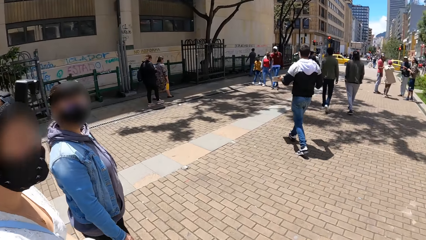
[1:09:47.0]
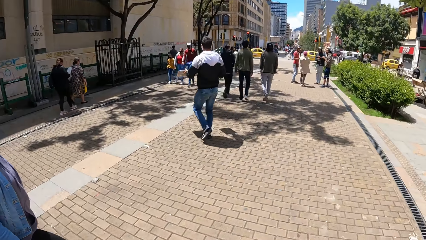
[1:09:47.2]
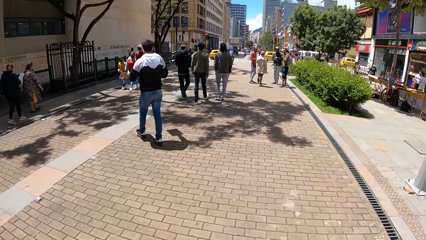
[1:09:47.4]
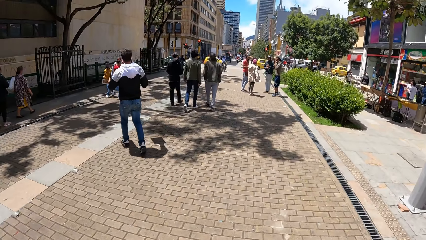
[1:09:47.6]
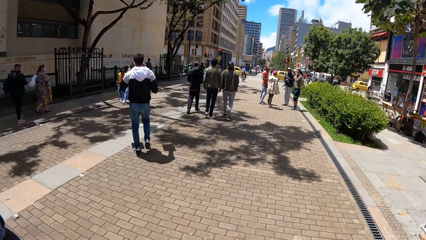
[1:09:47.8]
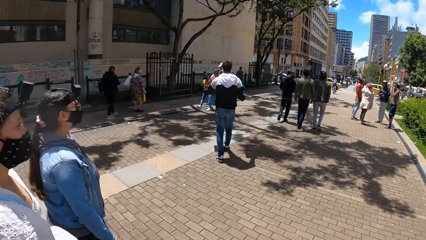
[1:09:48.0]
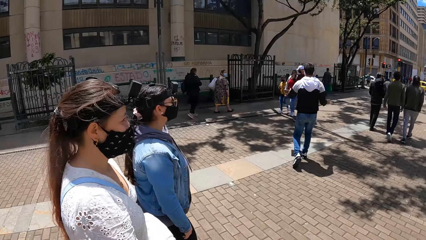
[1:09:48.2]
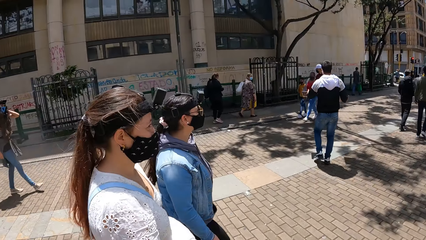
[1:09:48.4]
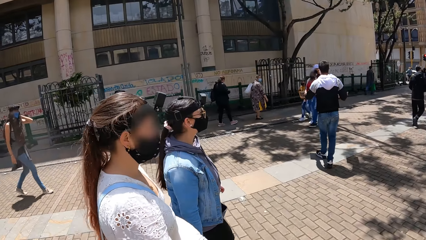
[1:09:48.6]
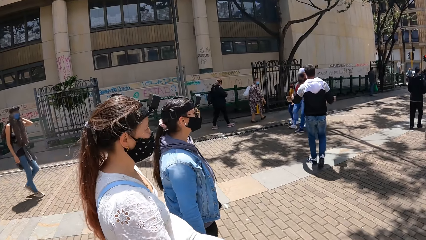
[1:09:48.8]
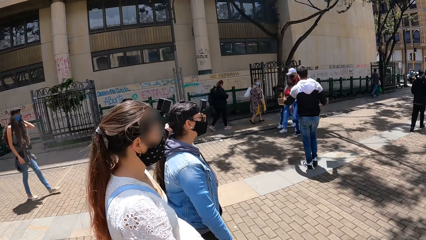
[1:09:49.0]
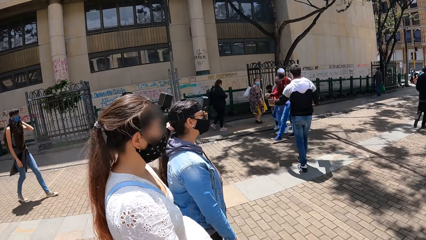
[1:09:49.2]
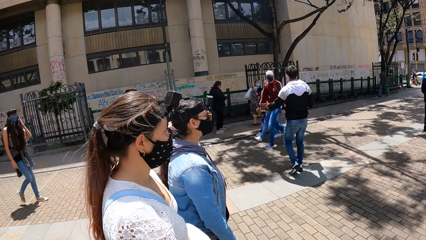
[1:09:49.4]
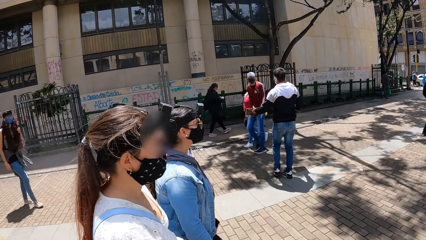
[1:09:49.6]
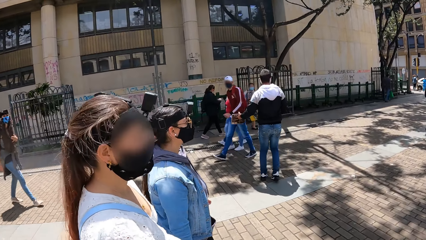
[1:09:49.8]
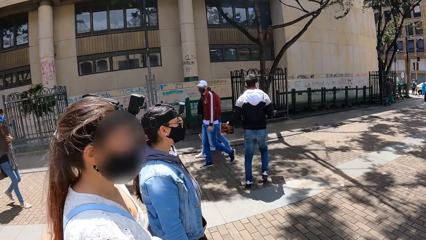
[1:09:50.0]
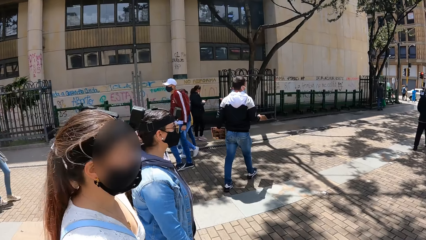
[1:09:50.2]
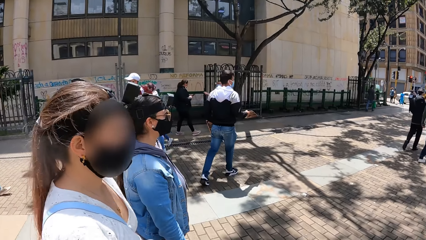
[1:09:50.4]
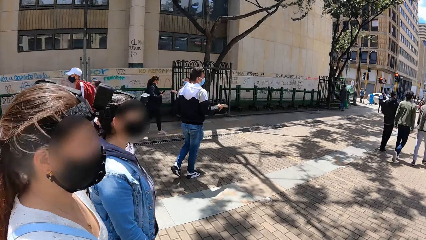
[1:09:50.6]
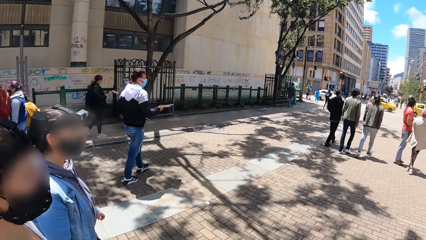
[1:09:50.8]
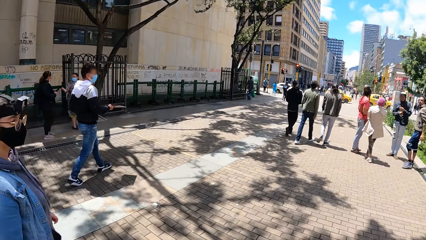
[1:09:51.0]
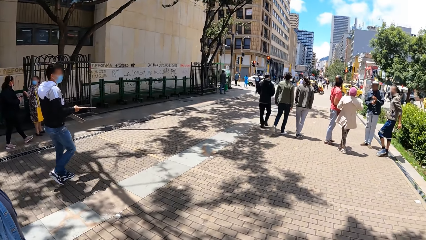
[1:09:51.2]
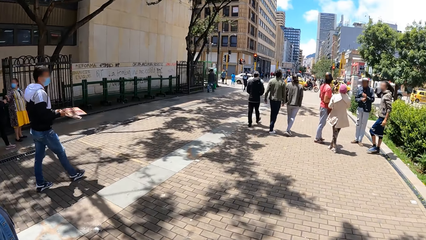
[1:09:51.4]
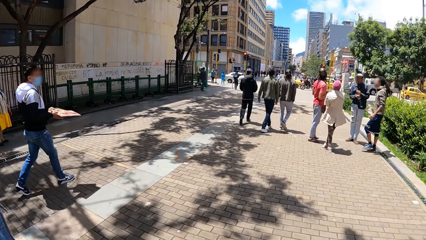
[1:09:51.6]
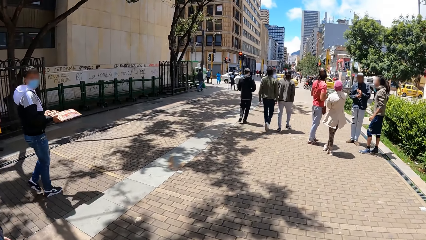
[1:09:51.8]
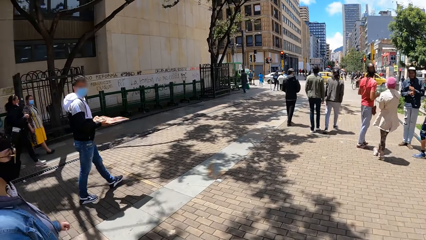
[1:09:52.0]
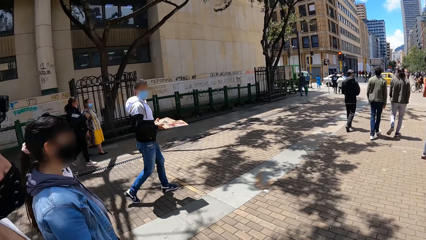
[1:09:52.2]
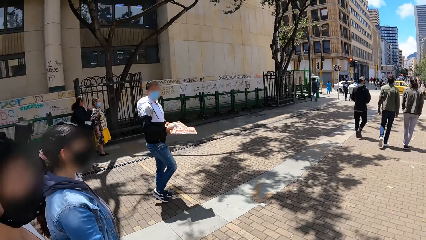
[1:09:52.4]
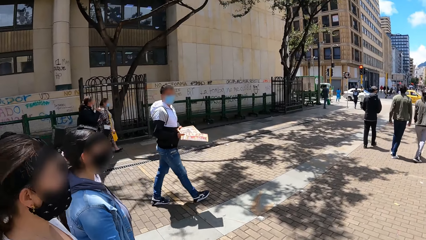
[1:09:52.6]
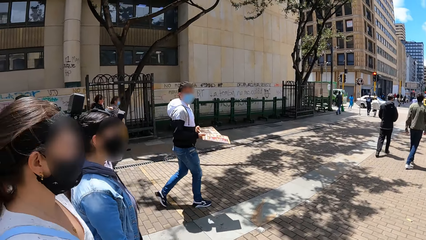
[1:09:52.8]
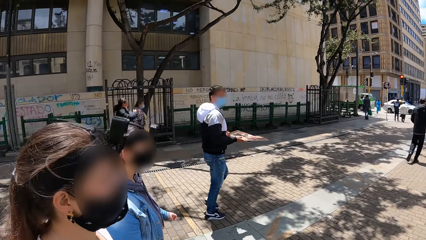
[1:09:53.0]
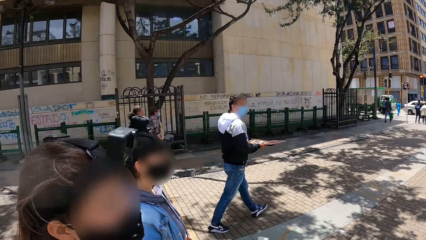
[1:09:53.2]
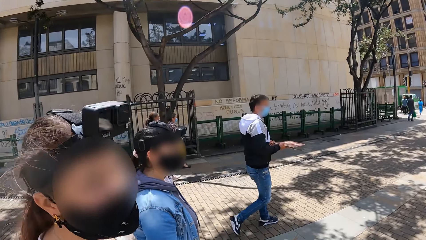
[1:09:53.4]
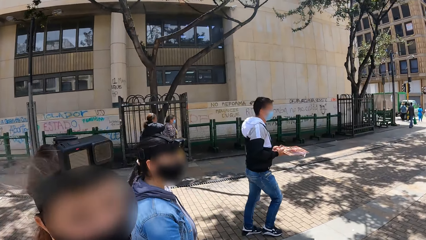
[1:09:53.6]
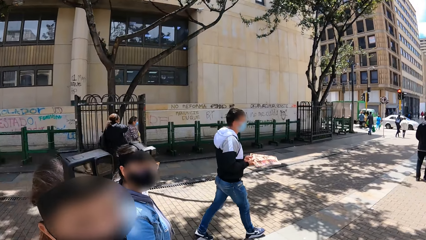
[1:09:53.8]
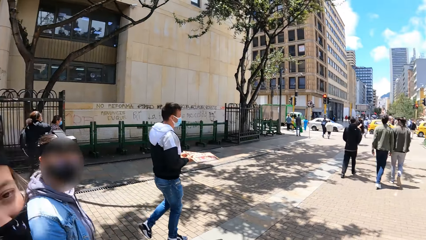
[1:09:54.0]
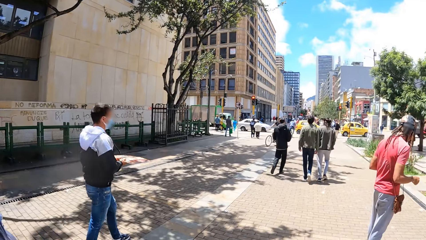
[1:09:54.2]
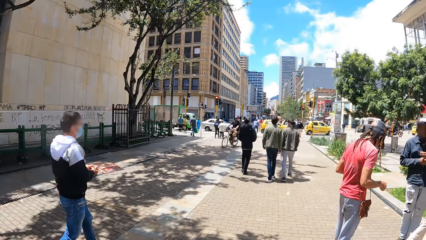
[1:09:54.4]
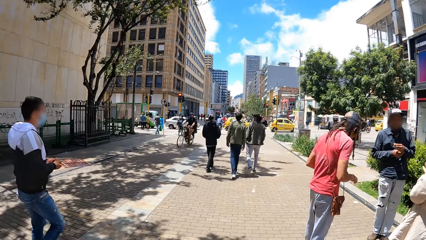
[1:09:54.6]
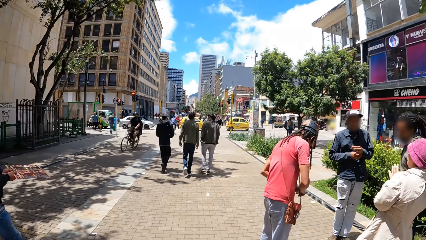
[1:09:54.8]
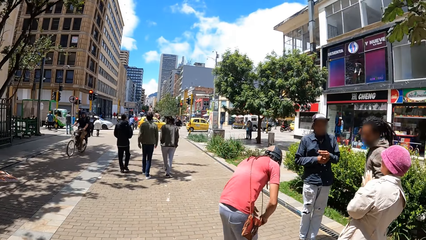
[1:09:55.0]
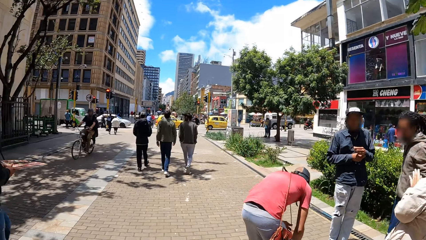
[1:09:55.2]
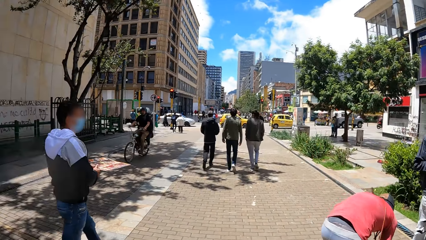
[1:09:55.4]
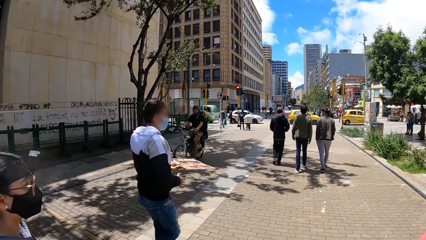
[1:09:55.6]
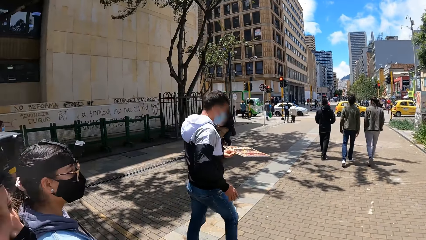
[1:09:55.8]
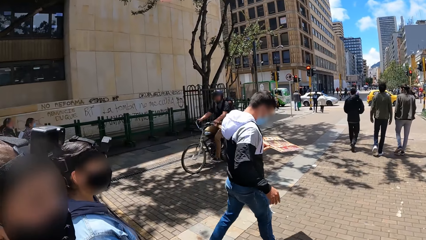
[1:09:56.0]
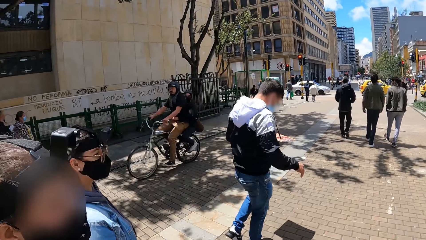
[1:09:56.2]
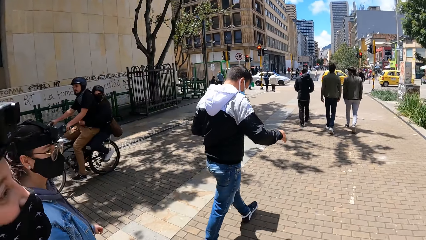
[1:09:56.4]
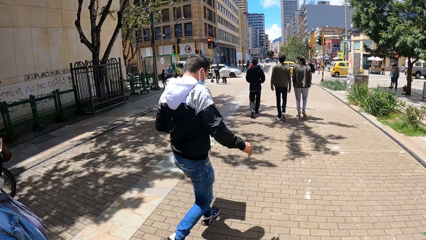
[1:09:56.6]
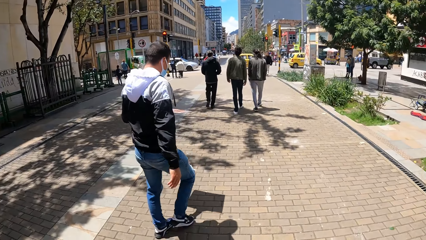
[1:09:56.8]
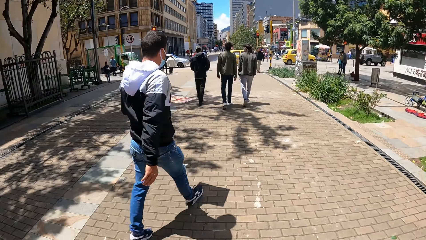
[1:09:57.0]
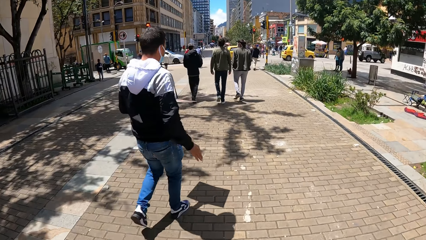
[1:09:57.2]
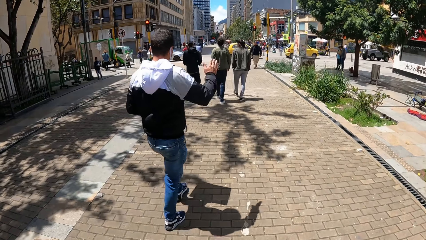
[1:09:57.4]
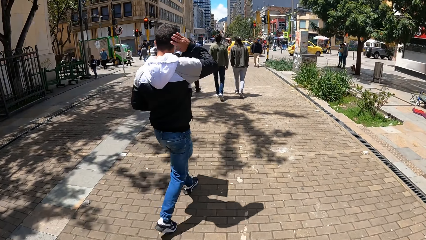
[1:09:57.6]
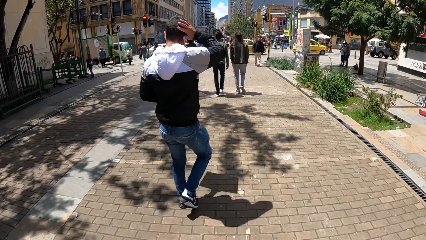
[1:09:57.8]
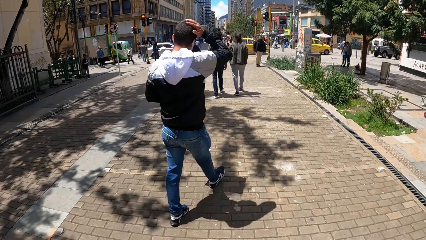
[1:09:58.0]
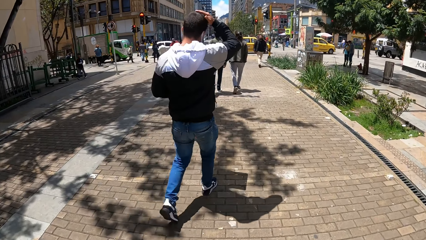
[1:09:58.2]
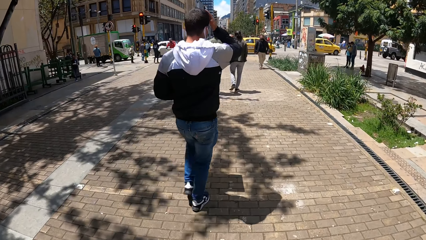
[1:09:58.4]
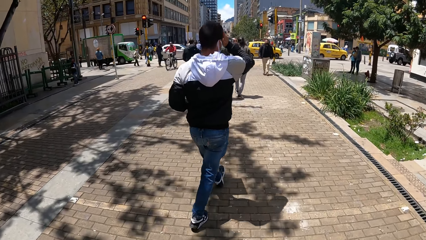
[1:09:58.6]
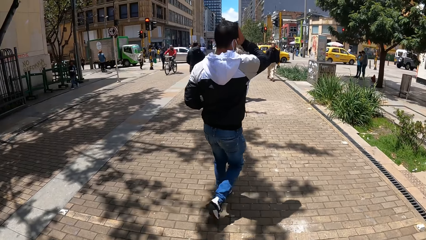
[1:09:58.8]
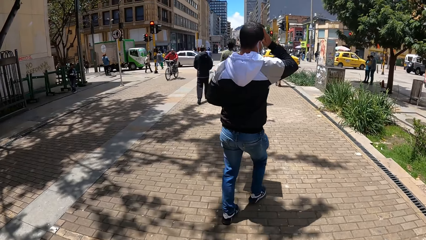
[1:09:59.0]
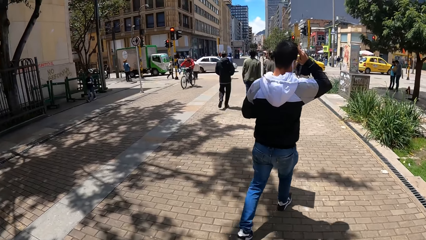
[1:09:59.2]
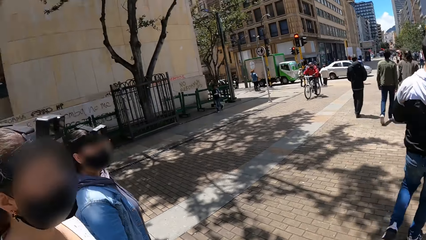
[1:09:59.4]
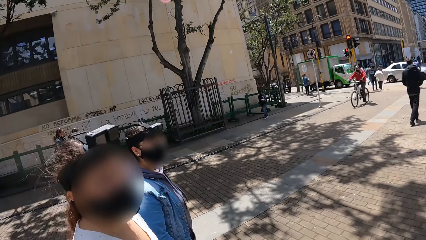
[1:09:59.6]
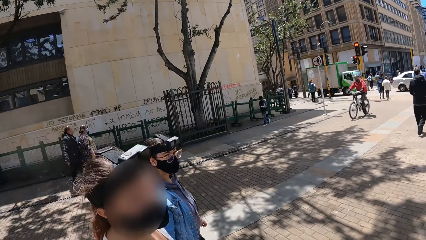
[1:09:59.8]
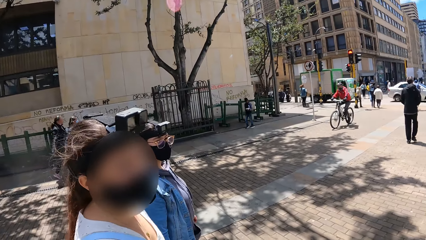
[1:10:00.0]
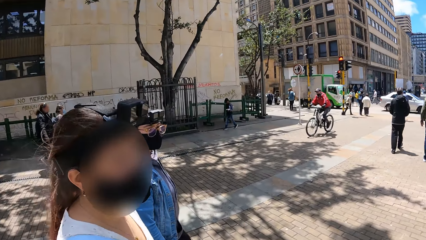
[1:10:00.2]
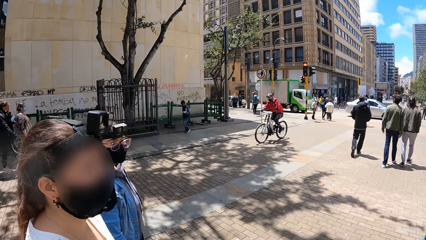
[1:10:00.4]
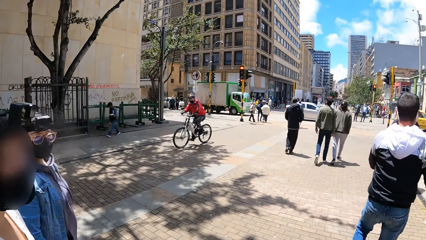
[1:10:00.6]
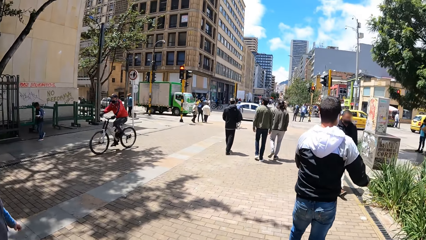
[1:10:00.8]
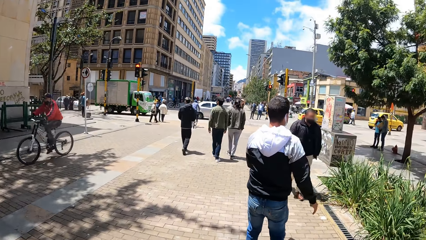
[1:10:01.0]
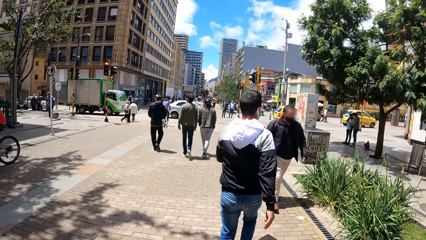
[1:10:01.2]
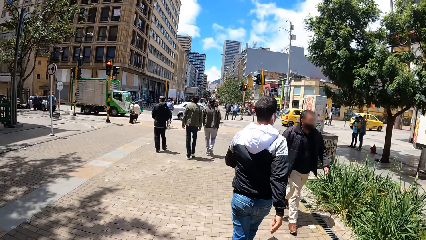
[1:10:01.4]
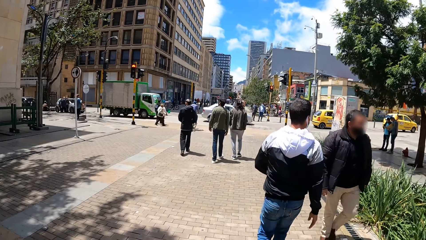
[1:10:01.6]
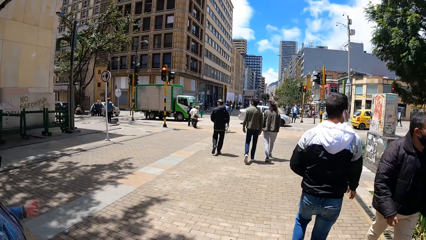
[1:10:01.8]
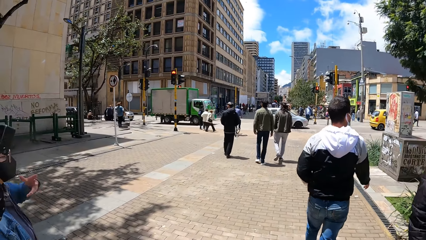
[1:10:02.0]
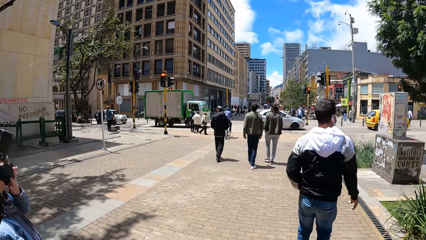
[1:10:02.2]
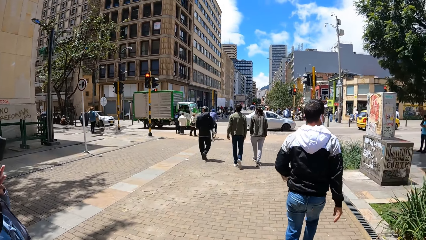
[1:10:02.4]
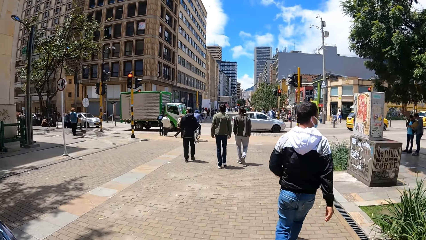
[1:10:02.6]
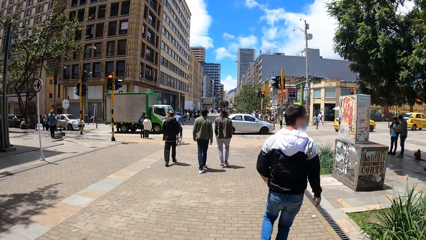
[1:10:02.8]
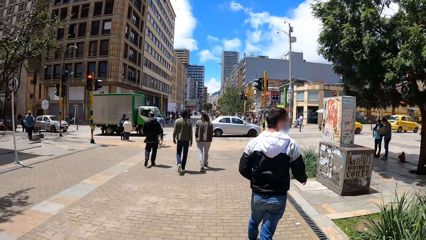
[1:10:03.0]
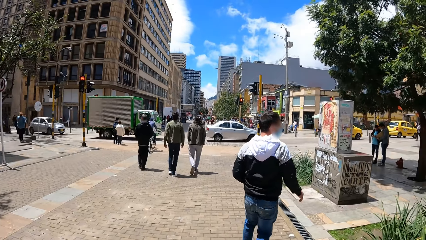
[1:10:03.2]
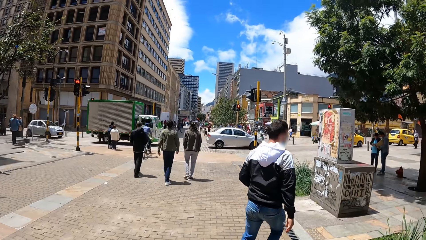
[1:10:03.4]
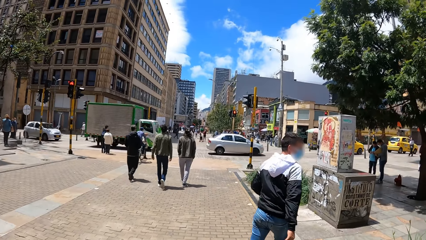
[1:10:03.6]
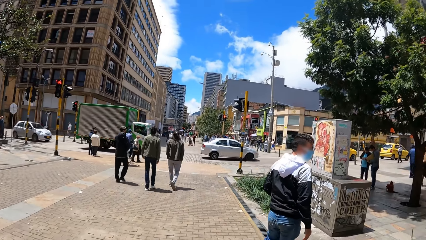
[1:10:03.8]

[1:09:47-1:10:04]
The camera wearer walks on the pathway. They interact with a person. They walk on the pathway. They interact with the person. They interact with another person. They walk on the pathway. They interact with the first person. They walk on the pathway. A man touches his hair with his right hand. The camera wearer interacts with the first person. They walk on the pathway.
